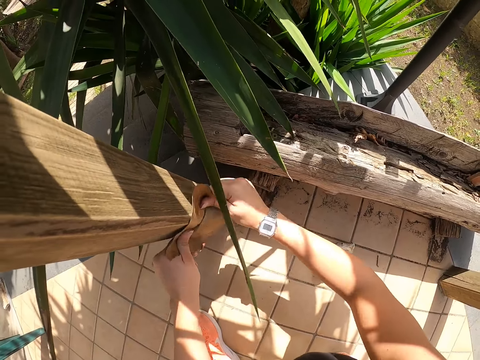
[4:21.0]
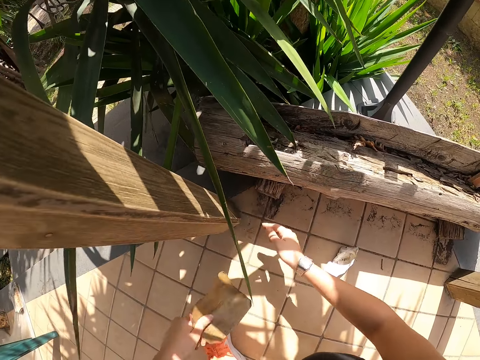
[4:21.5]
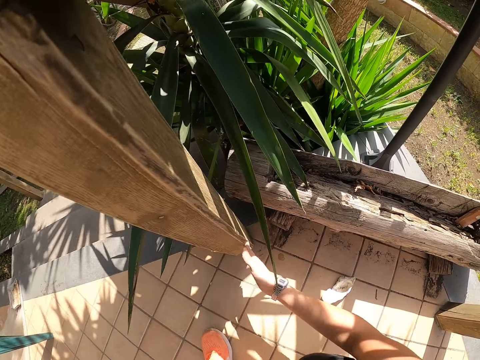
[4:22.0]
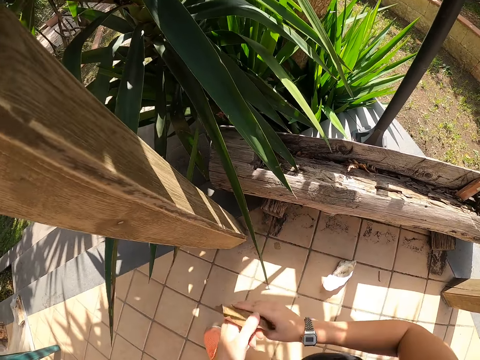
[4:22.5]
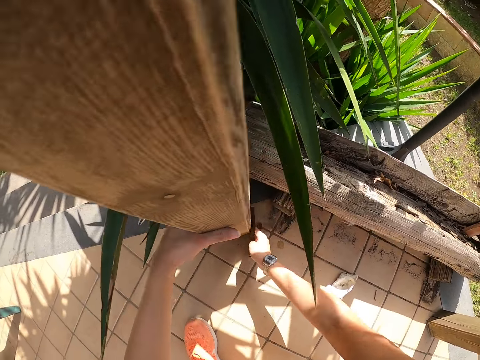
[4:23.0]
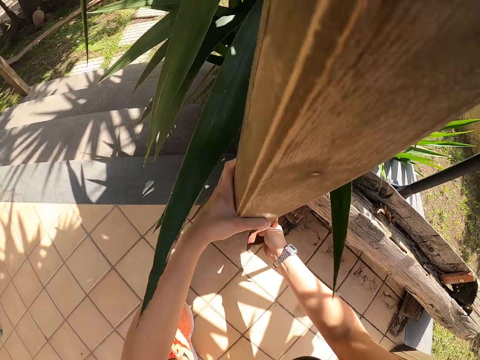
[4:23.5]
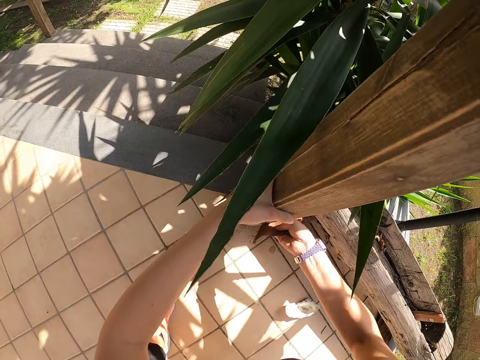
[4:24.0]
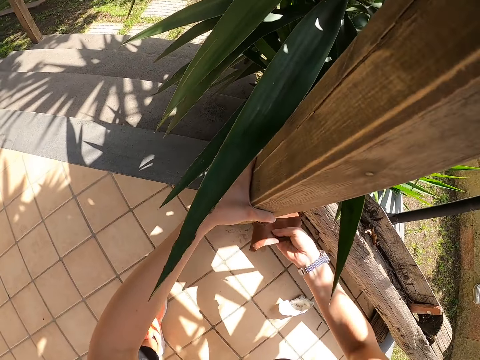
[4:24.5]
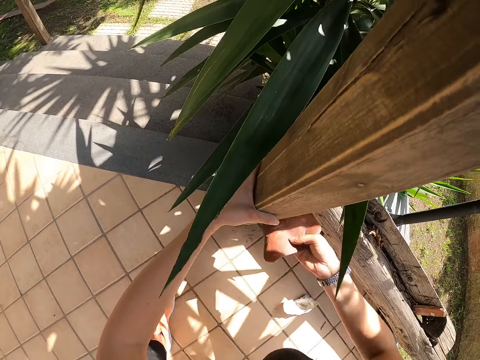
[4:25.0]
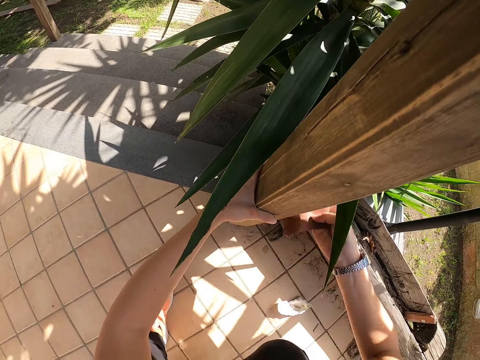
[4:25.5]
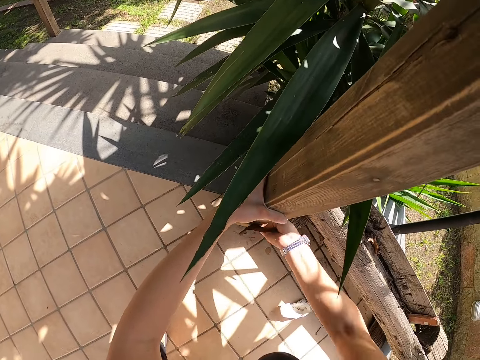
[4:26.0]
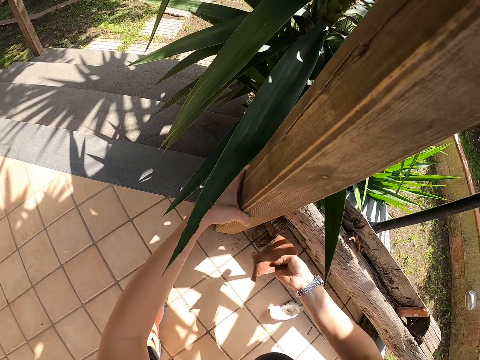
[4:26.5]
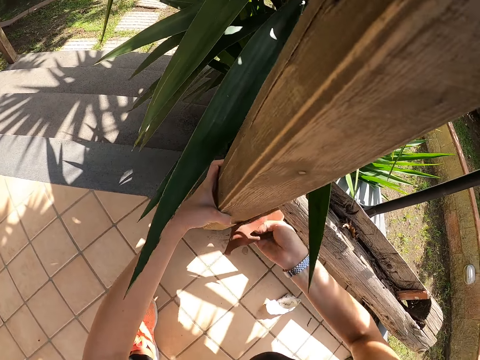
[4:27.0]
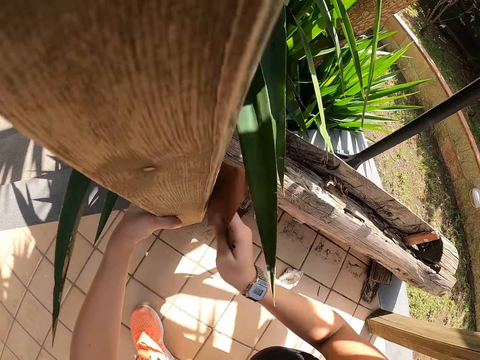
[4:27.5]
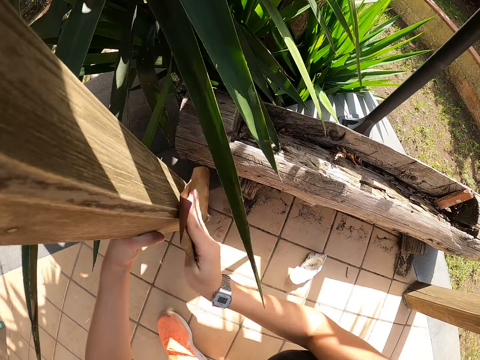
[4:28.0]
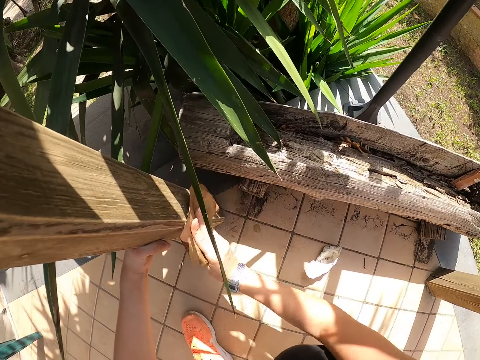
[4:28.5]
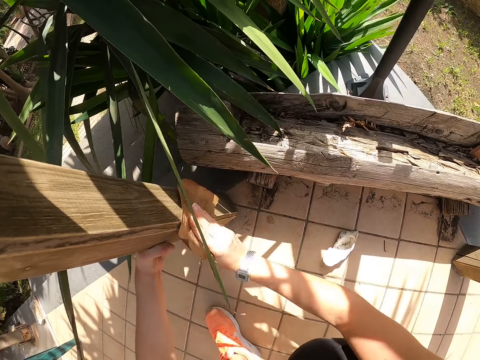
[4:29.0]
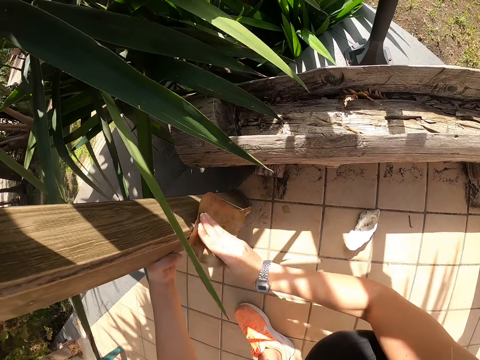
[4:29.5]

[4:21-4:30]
The camera wearer holds the wood with the left hand. They scrub the wood with the right hand.

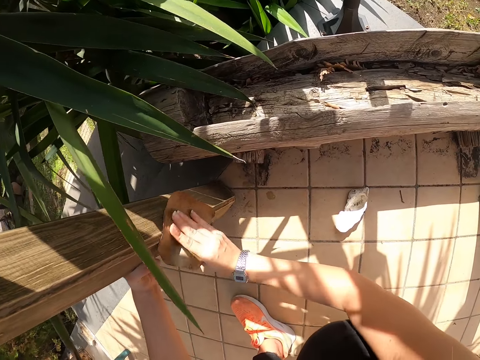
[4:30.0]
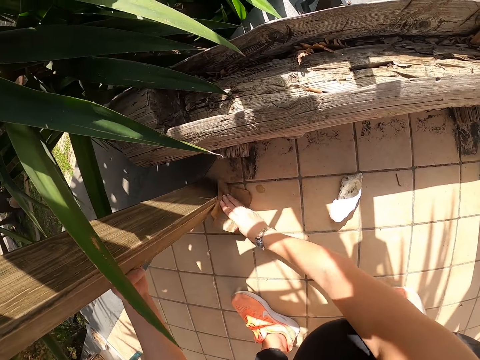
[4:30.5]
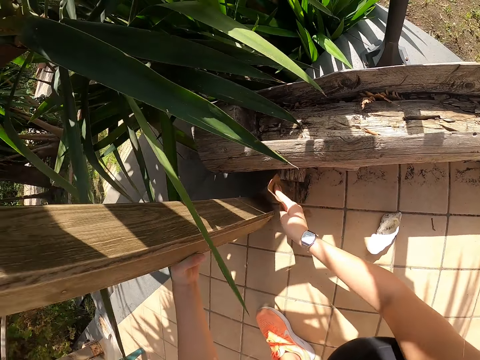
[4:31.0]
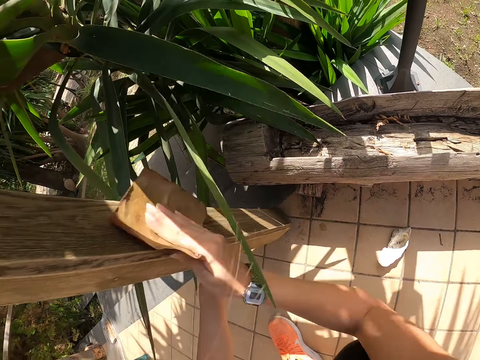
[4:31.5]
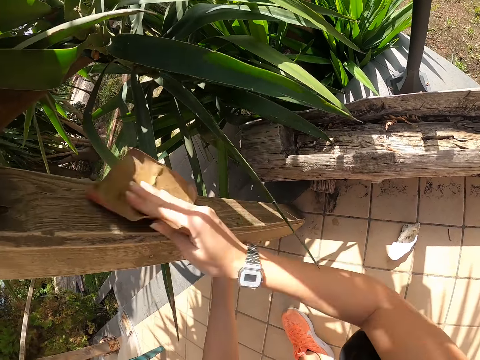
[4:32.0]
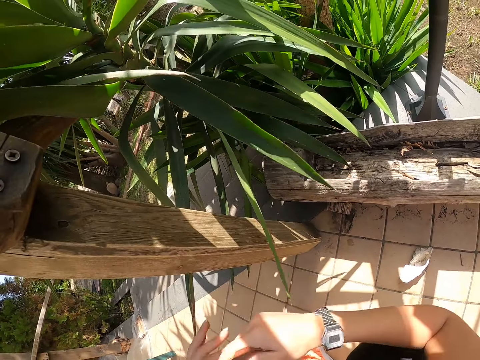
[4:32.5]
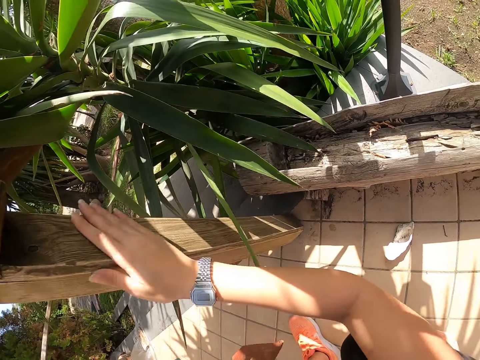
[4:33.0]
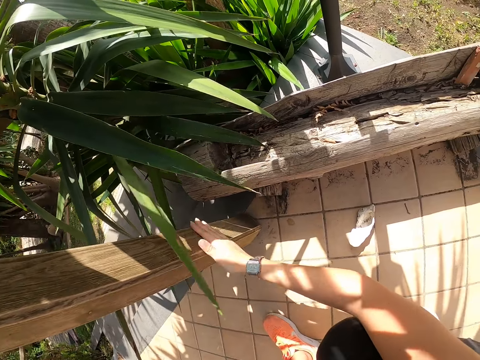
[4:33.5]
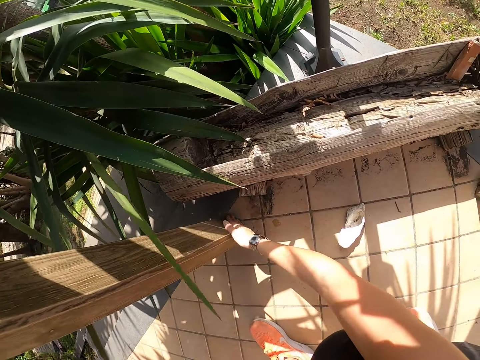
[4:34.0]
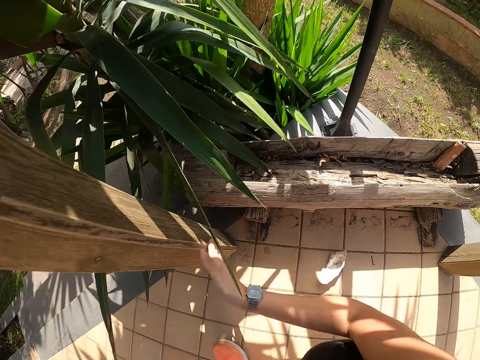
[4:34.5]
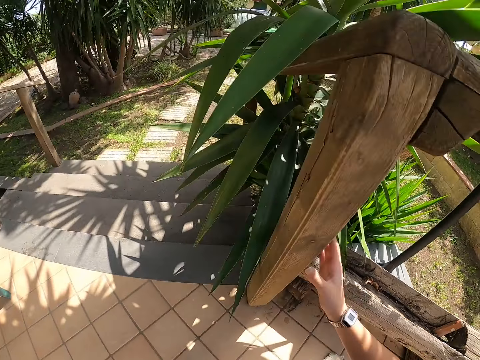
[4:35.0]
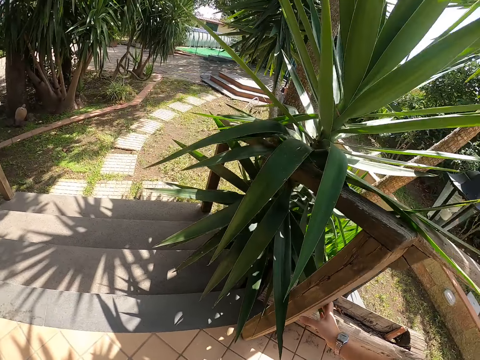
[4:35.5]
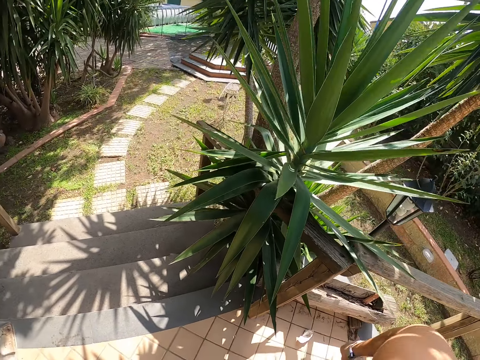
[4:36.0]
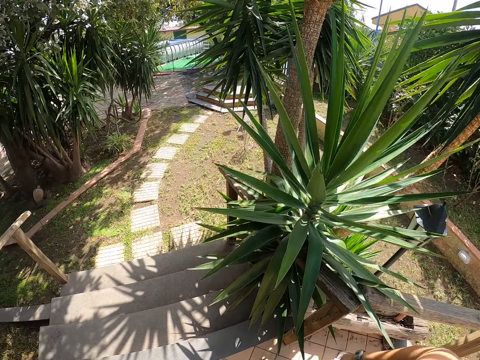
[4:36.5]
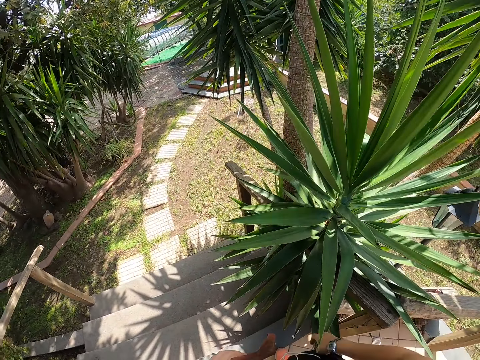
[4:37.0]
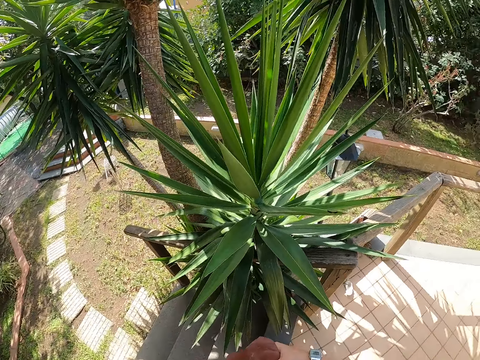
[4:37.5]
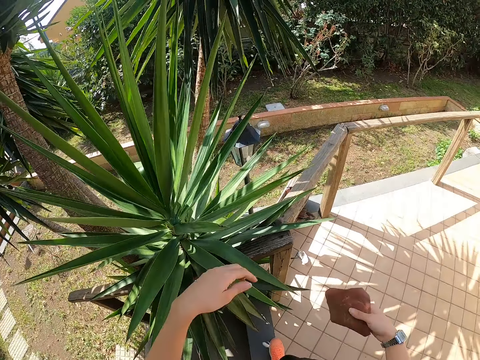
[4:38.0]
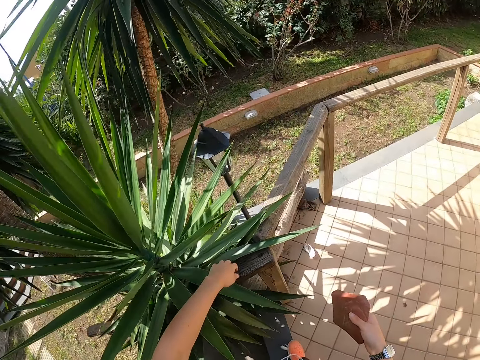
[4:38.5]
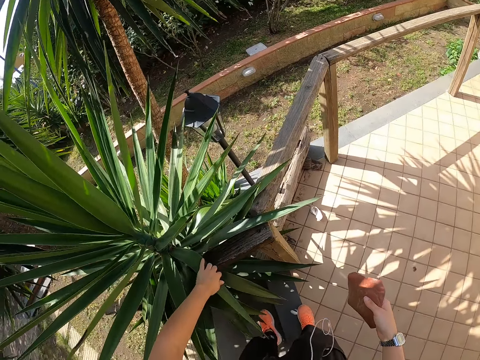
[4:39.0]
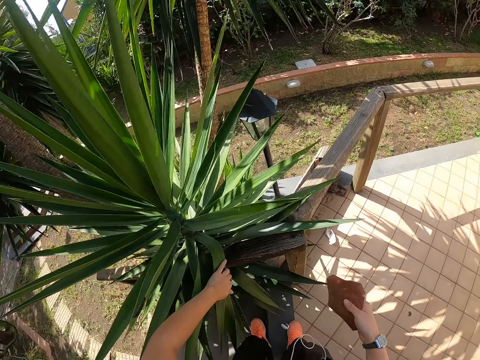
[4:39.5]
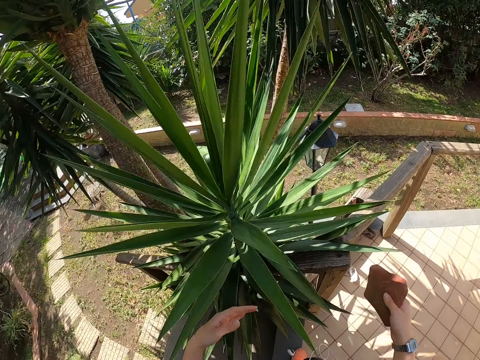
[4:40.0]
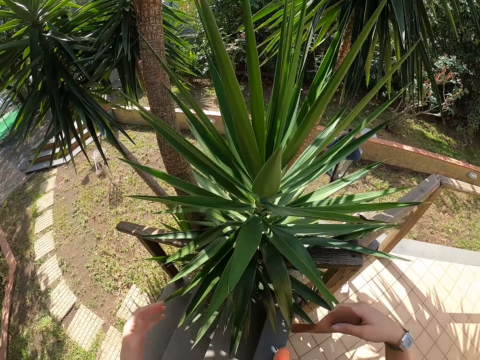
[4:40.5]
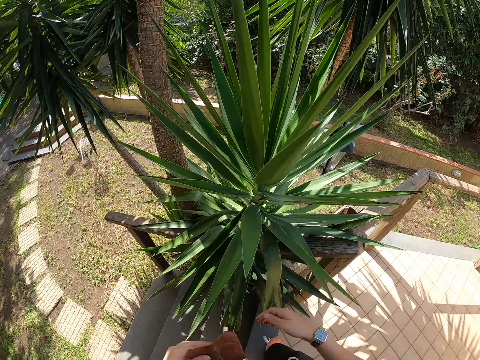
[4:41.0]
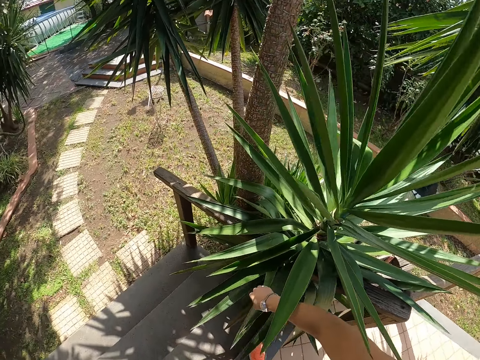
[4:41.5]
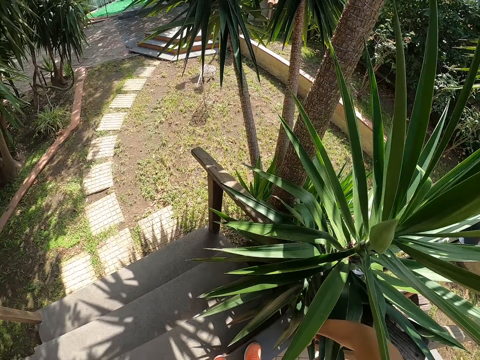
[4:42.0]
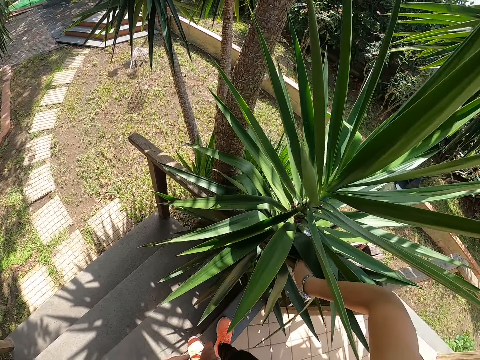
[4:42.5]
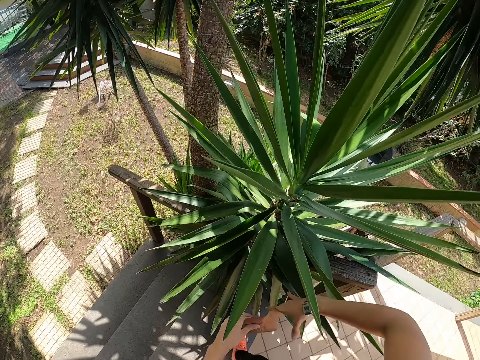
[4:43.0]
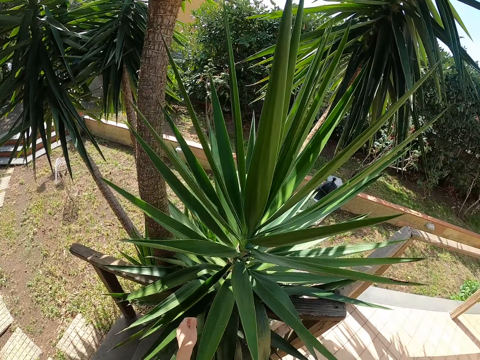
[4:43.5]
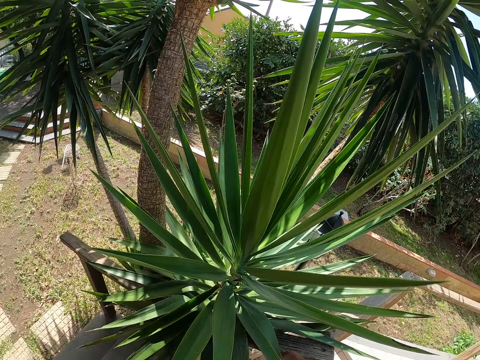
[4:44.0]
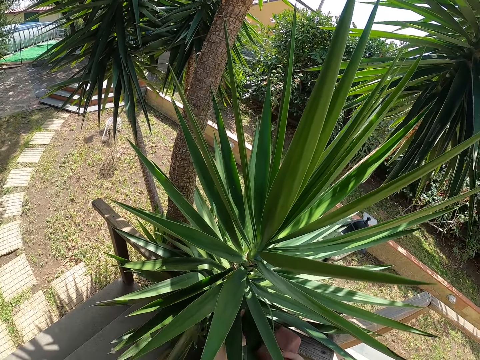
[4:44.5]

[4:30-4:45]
The camera wearer places the sandpaper on the left hand. They feel the wood with the right hand. They stand up. They turn around. They adjust the plant leaves.
